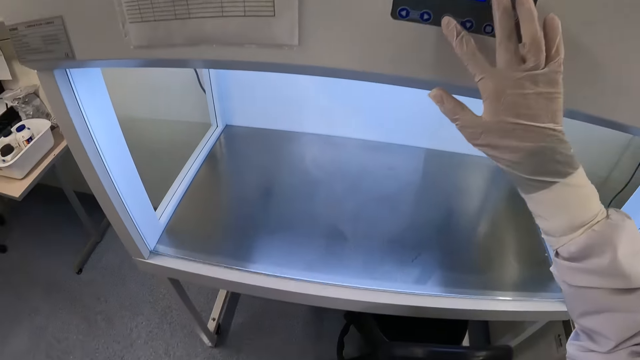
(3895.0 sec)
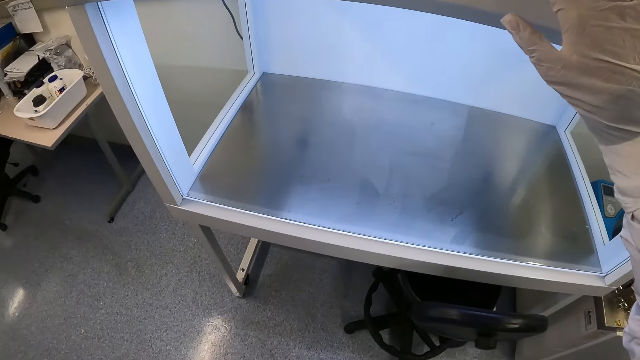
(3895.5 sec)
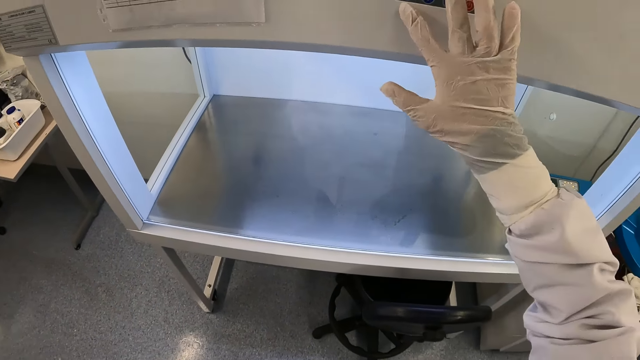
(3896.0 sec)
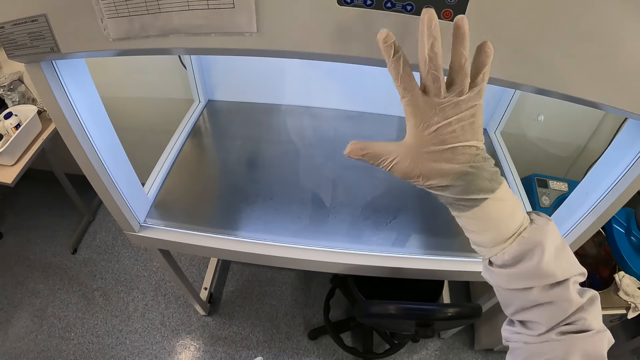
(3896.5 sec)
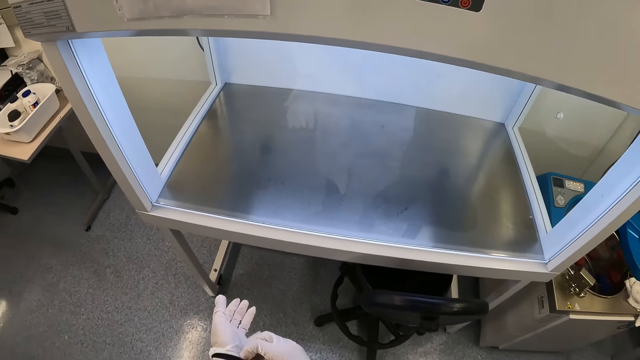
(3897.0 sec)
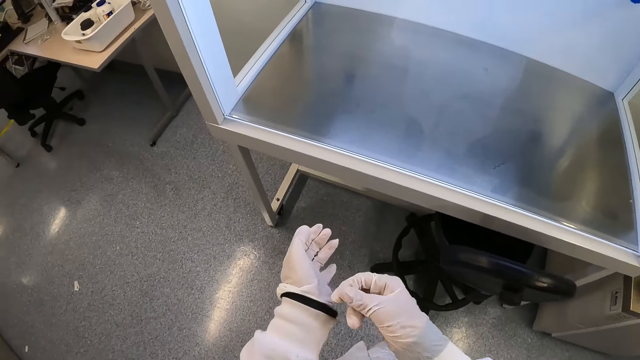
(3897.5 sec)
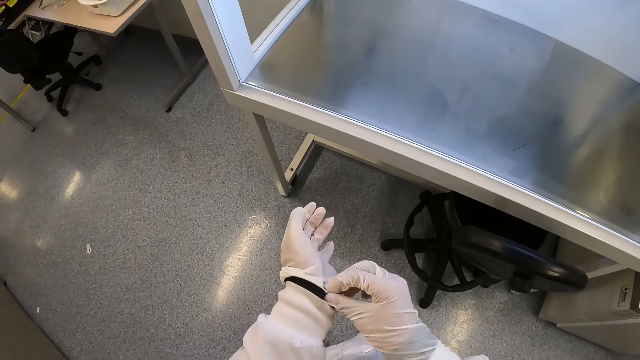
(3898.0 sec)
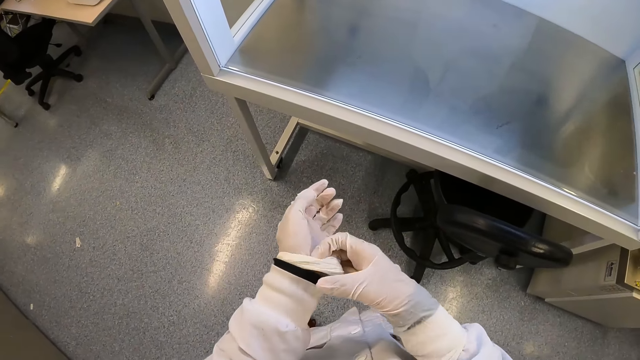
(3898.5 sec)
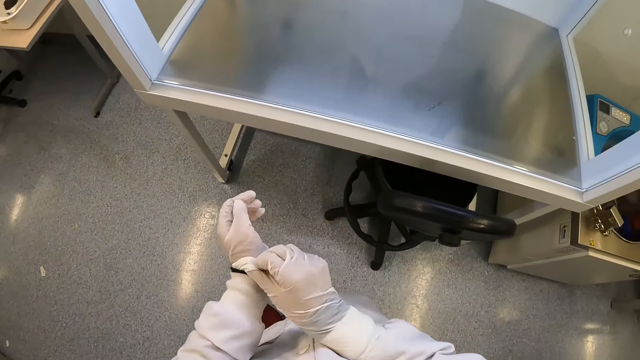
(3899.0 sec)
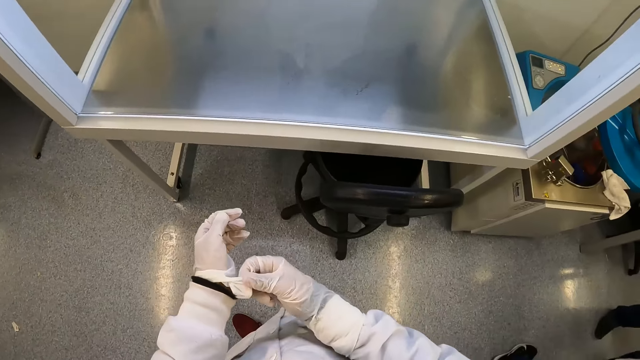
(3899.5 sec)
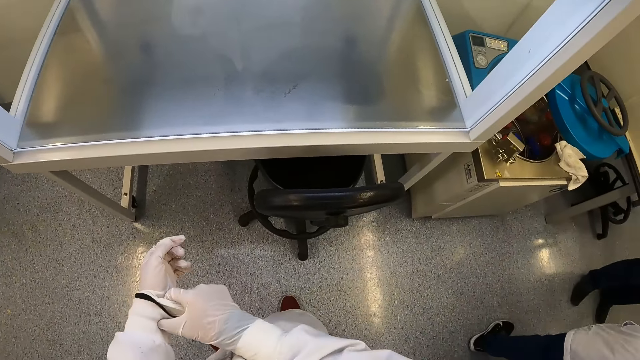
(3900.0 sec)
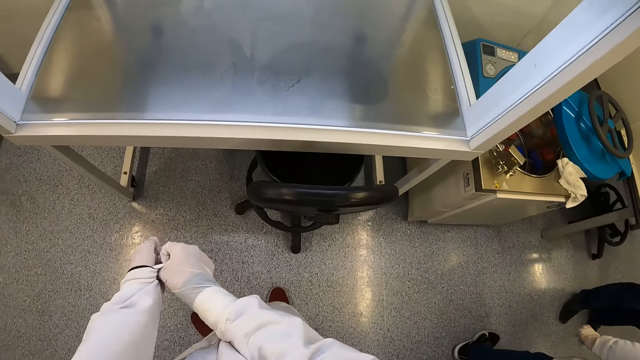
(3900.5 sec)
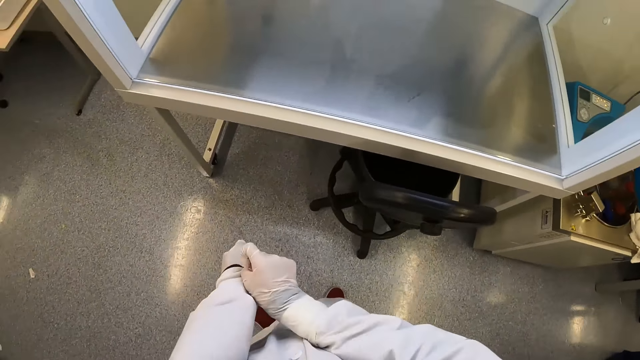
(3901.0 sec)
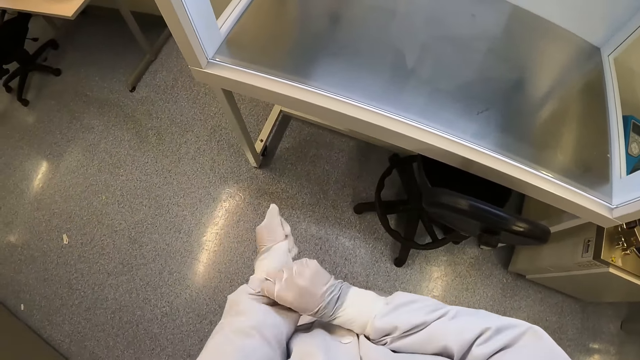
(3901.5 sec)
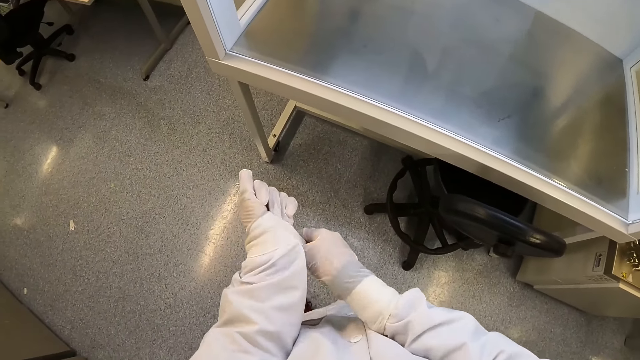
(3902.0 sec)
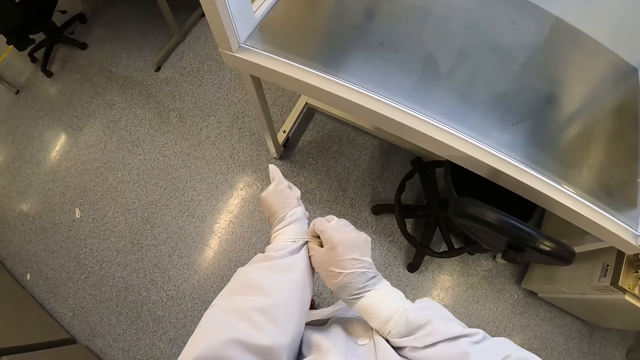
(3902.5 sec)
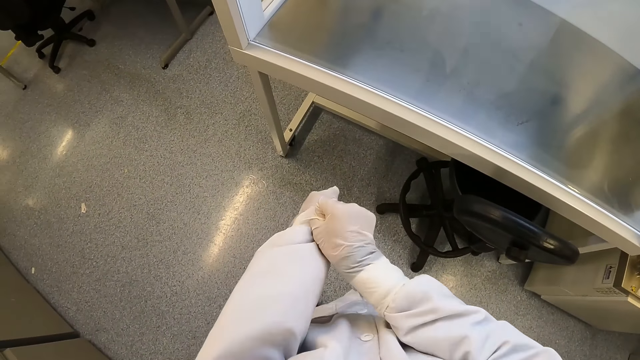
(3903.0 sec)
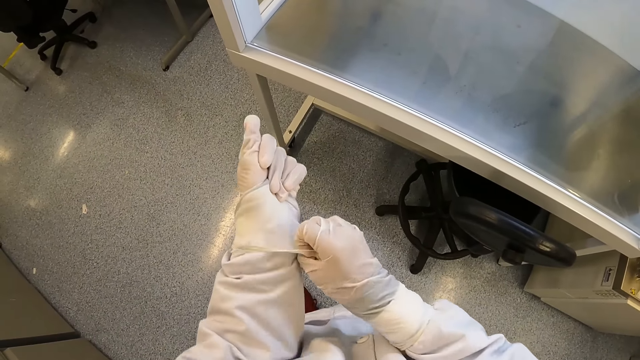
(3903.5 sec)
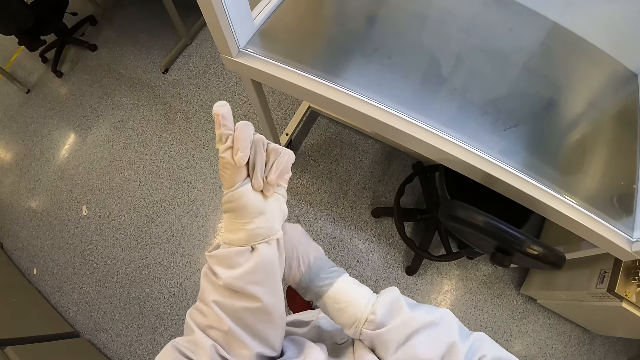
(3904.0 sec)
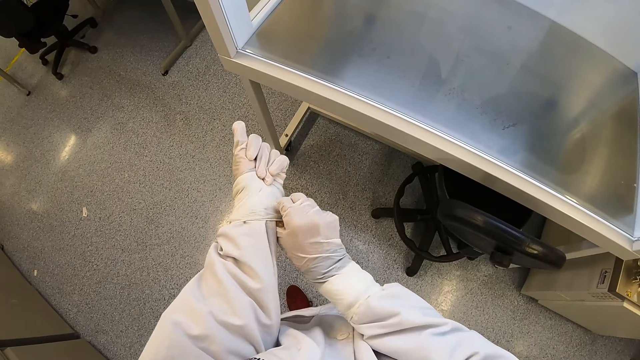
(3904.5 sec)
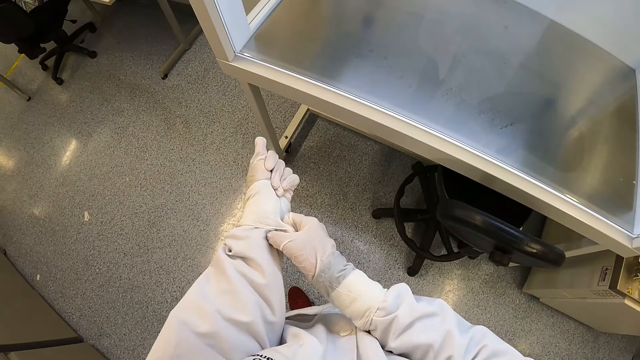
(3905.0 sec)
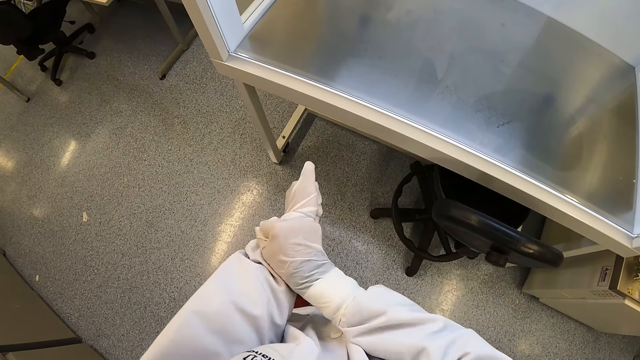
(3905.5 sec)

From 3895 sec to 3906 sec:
The camera wearer adjusts the glove on her left hand with her right hand.

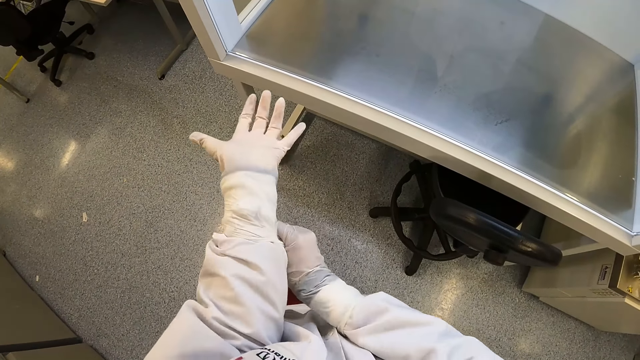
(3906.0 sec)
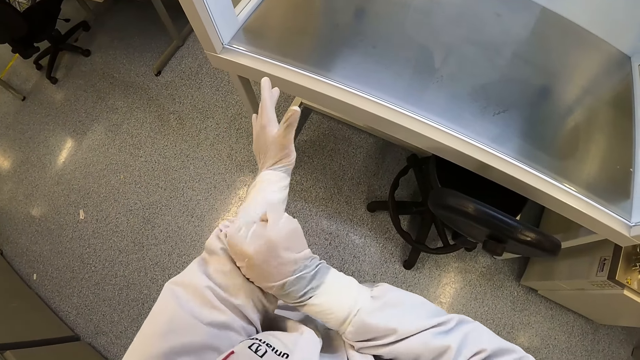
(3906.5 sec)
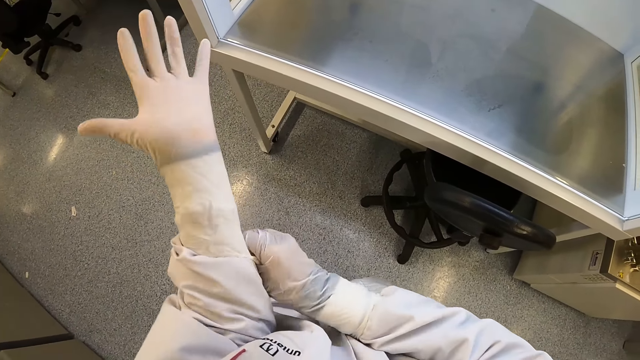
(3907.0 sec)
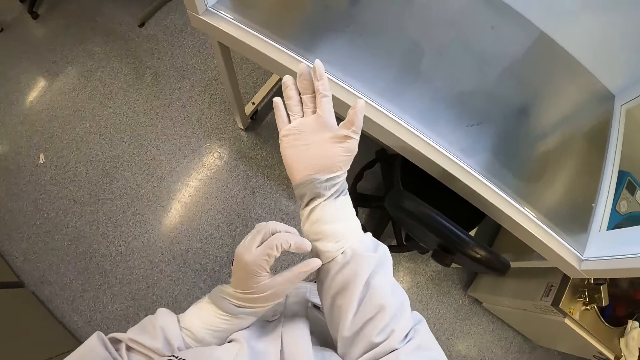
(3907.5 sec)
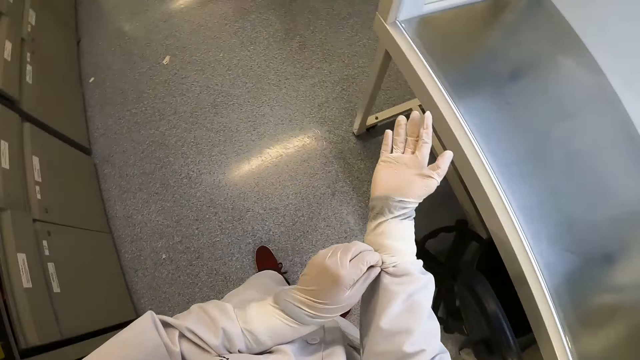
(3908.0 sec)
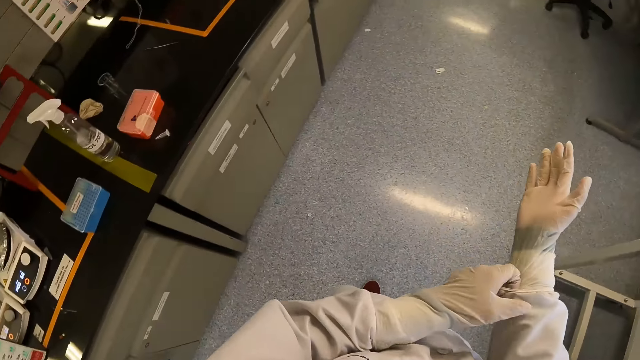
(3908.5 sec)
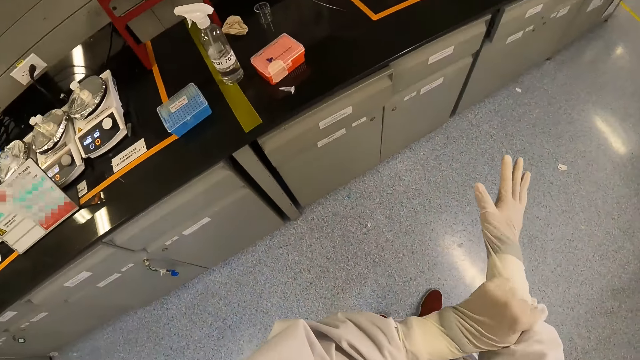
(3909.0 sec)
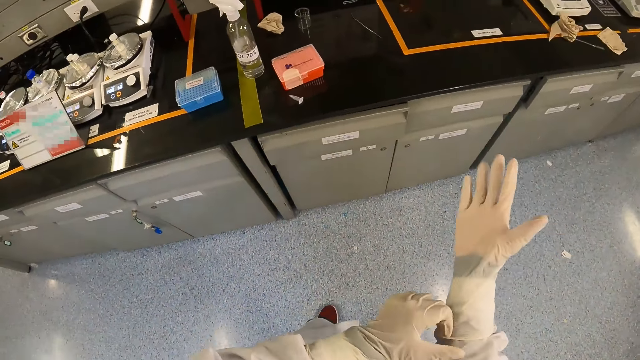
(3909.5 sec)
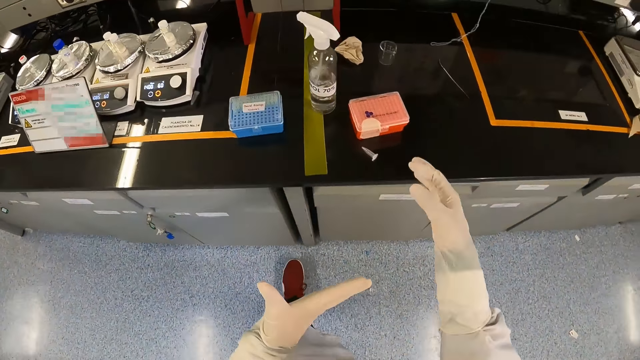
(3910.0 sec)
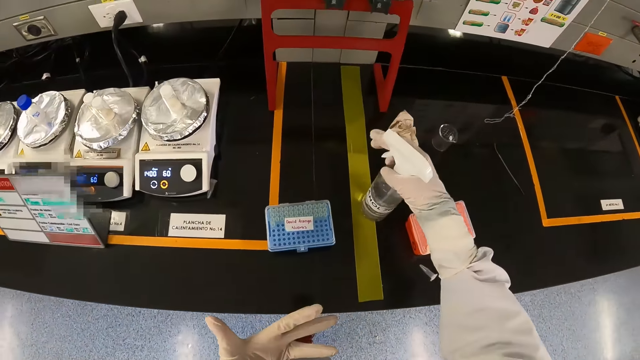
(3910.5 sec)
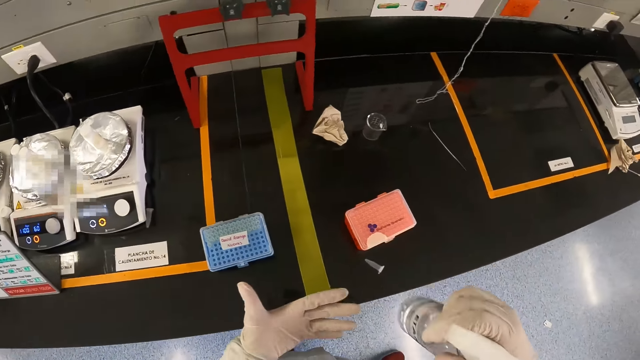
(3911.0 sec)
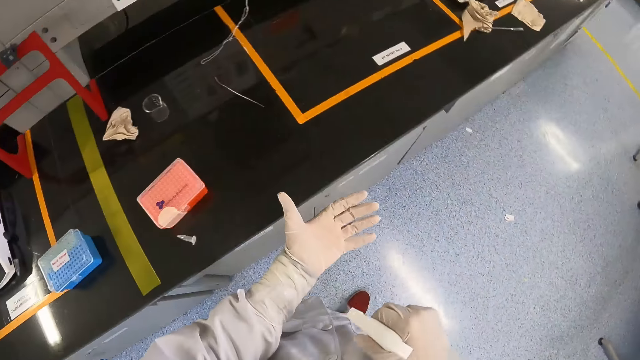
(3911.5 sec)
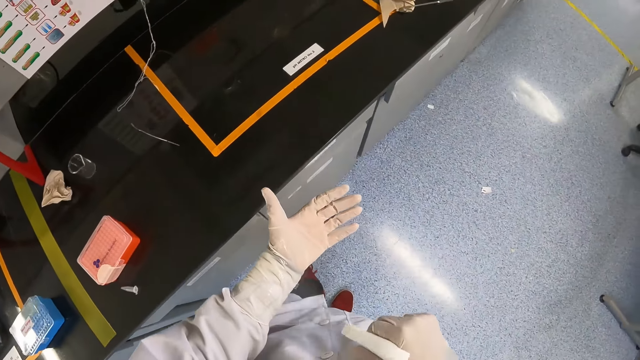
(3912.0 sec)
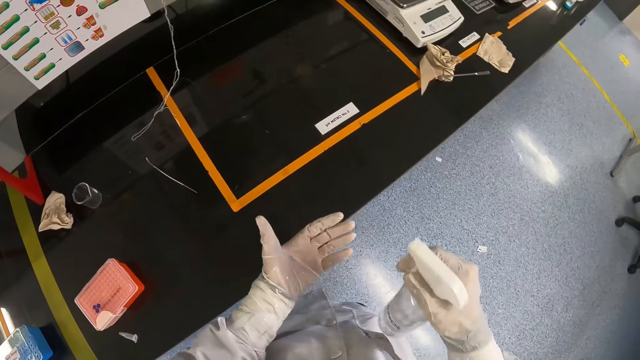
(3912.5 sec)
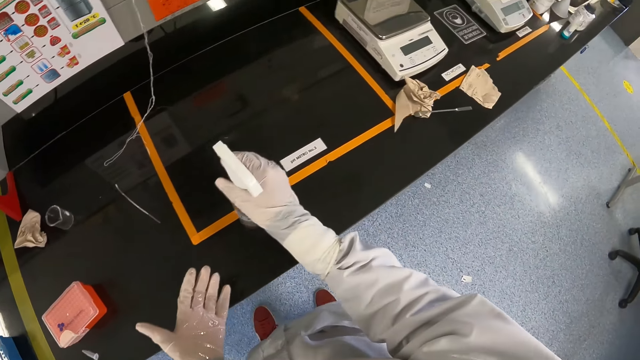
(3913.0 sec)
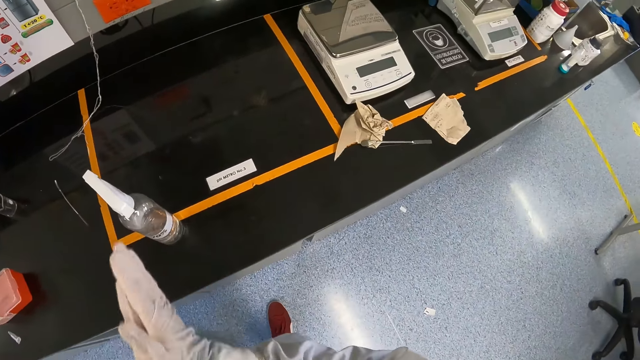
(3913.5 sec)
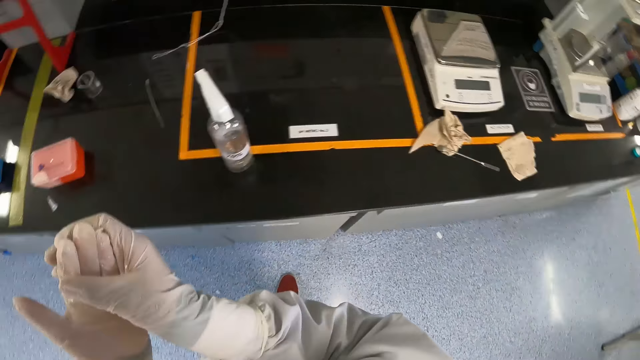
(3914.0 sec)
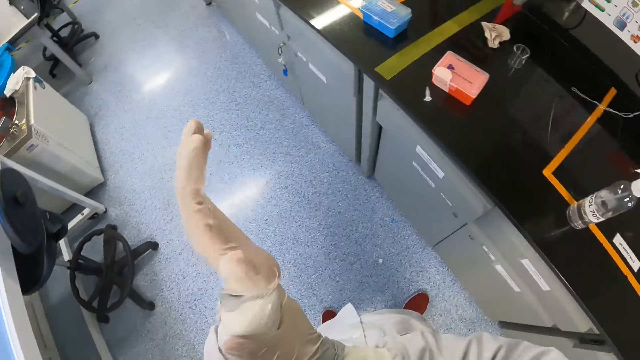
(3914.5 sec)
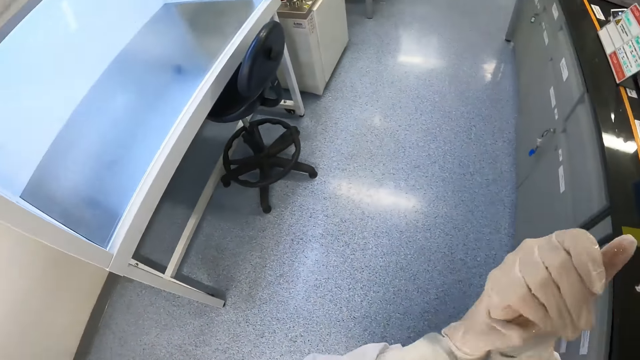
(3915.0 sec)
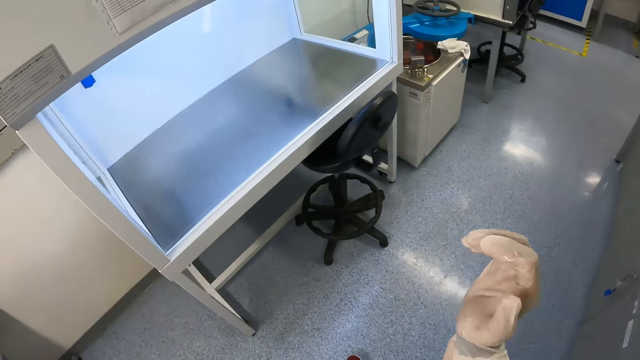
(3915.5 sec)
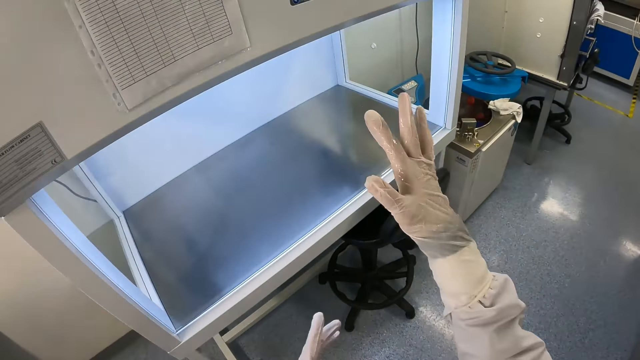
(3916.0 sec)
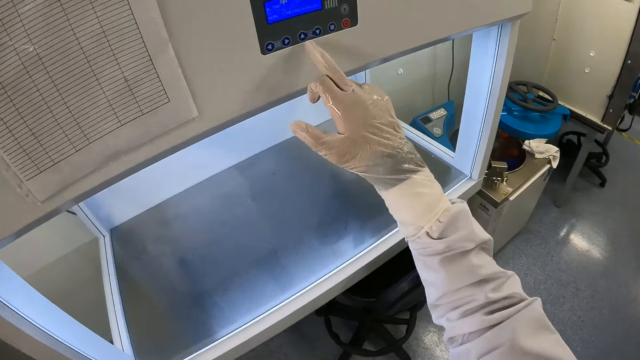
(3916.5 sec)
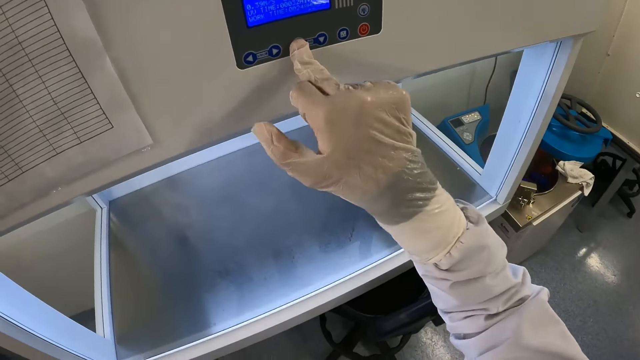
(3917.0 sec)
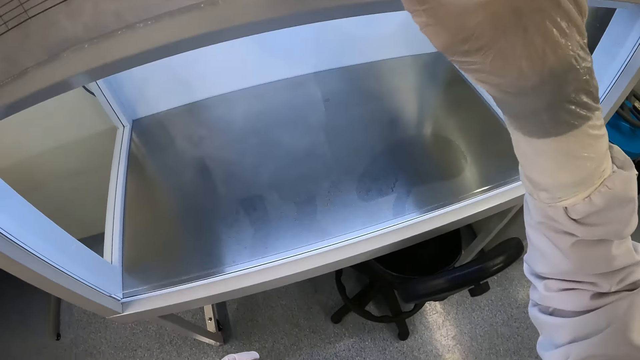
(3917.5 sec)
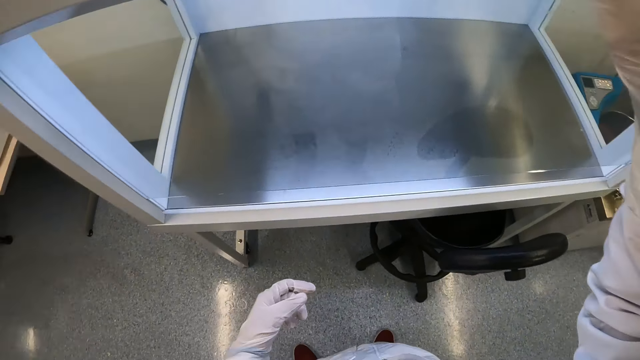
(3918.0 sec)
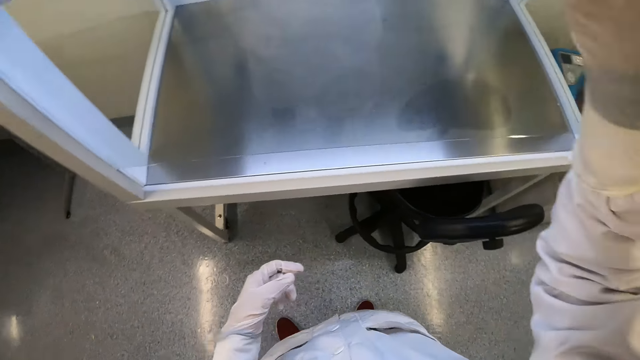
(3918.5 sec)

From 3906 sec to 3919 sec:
The camera wearer adjusts the glove on her right hand with her left hand. She moves towards the worktop. She picks a bottle from the countertop with her right hand. She sprays liquid from the bottle on her left hand. She drops the bottle on the countertop with her right hand. She rubs both hands together. She operates a test chamber with her right hand.
